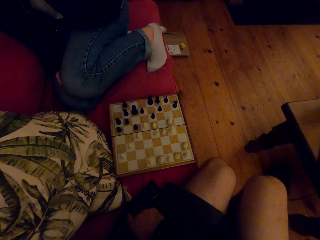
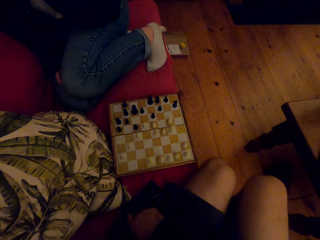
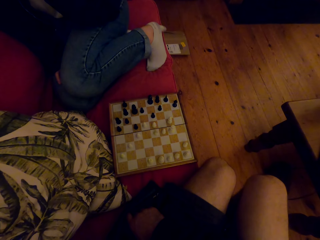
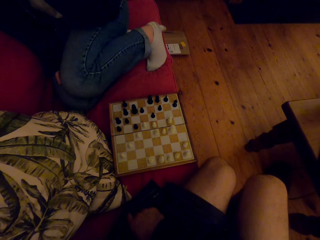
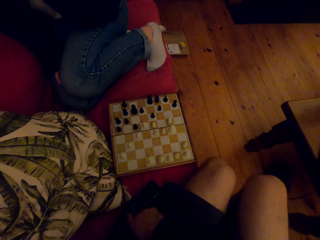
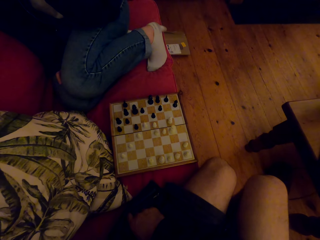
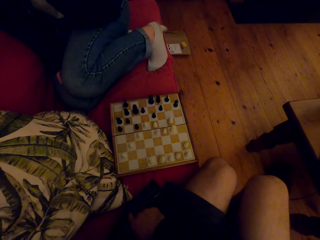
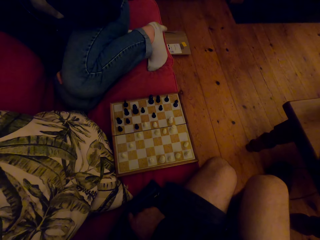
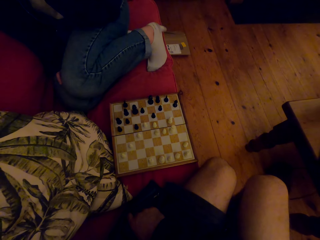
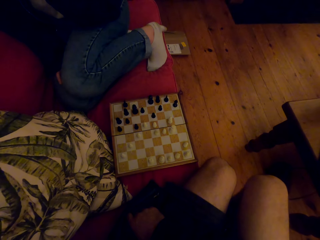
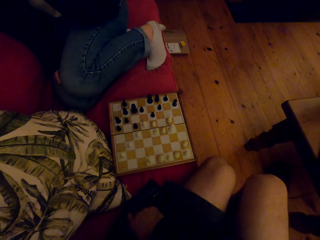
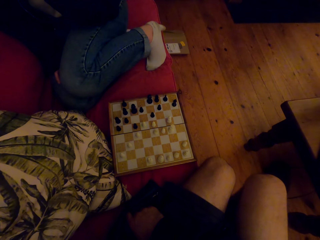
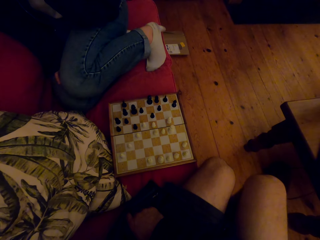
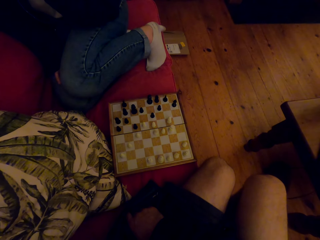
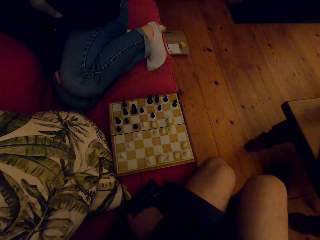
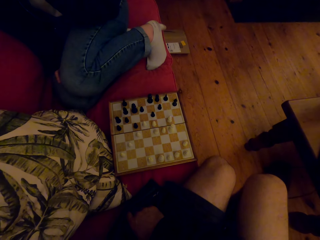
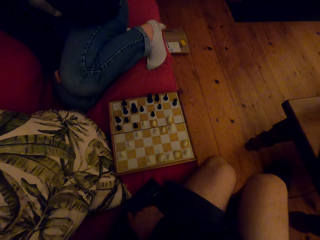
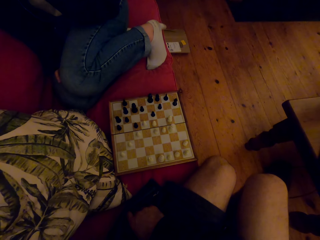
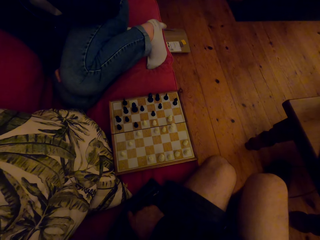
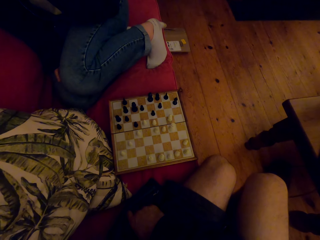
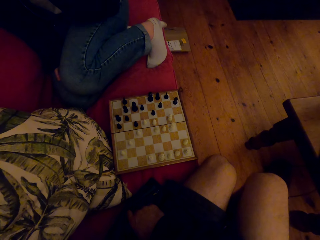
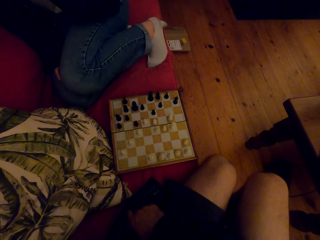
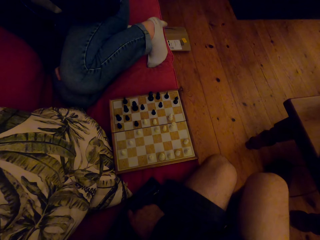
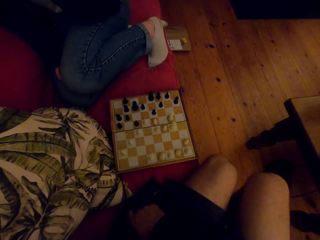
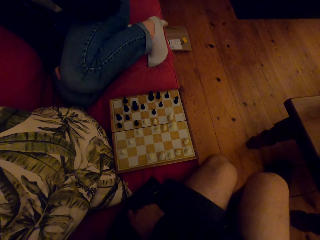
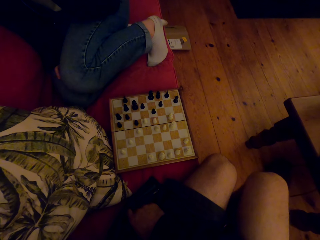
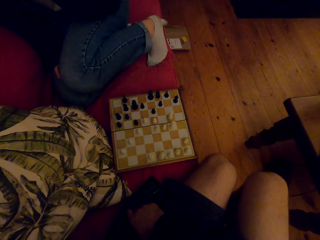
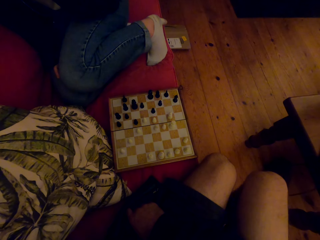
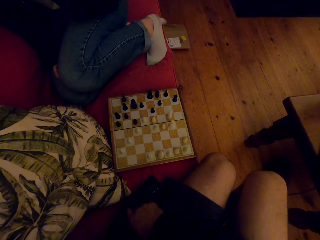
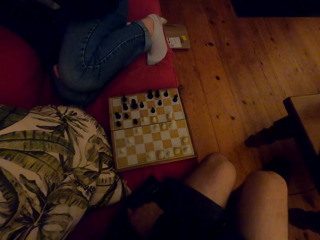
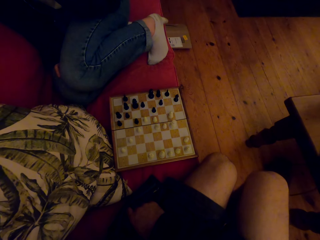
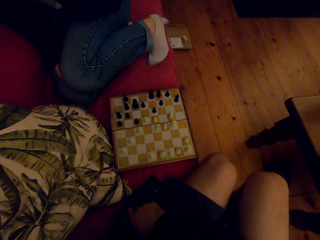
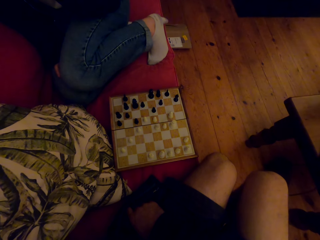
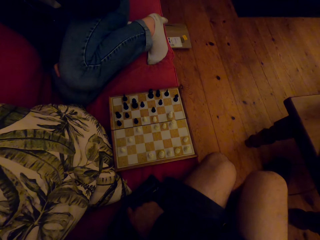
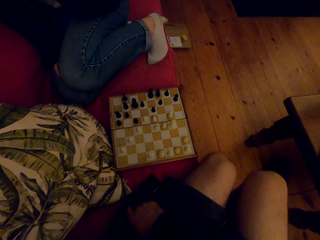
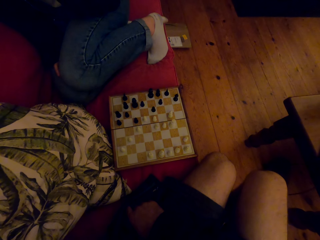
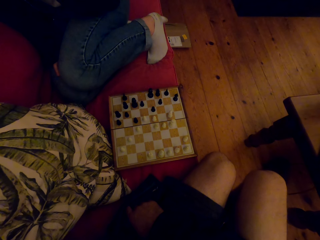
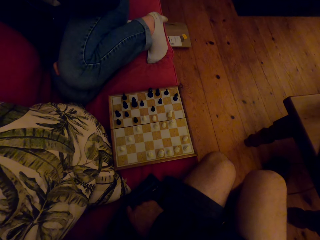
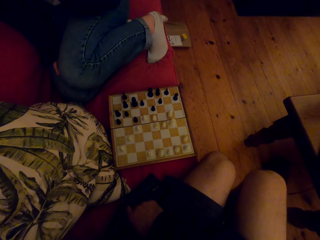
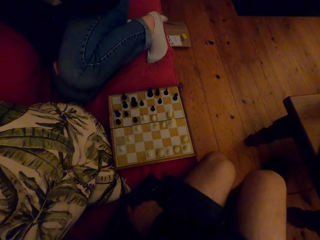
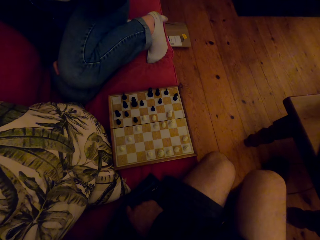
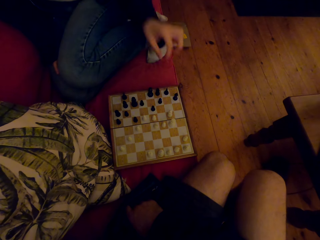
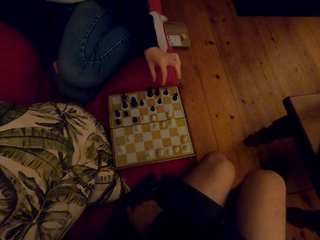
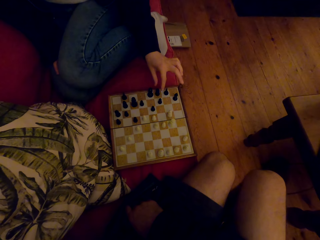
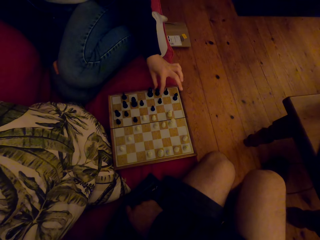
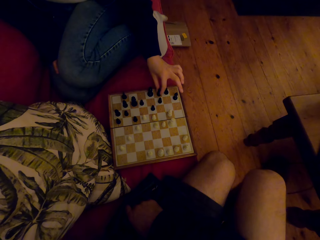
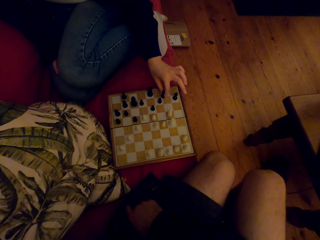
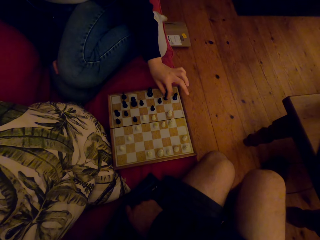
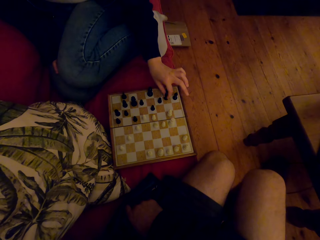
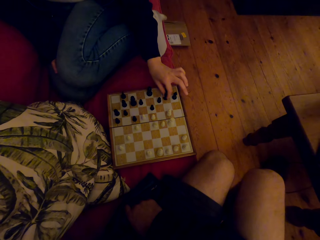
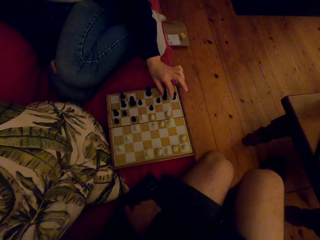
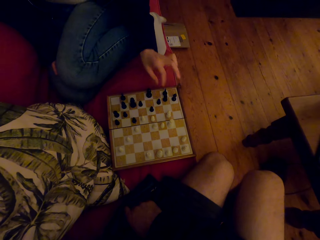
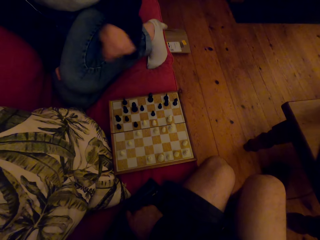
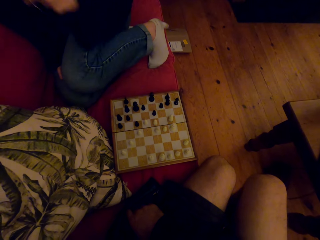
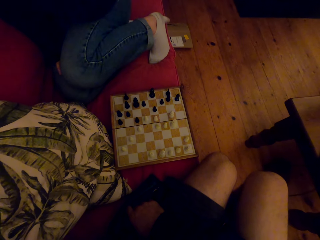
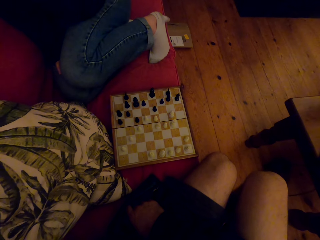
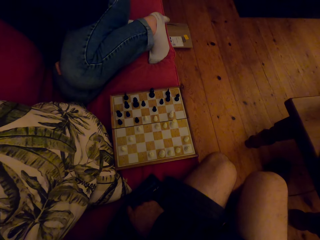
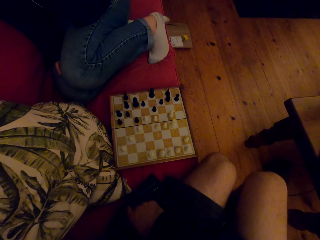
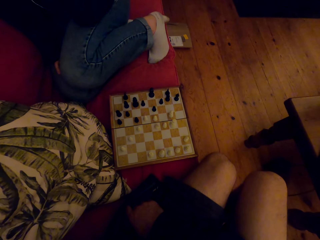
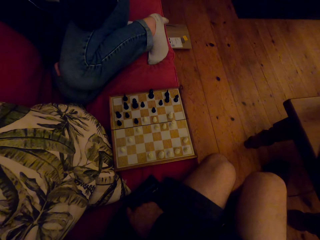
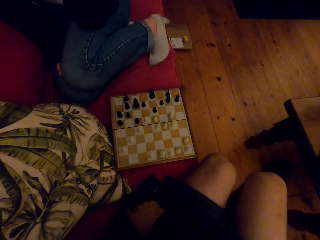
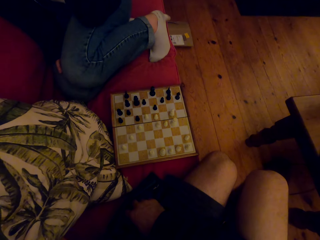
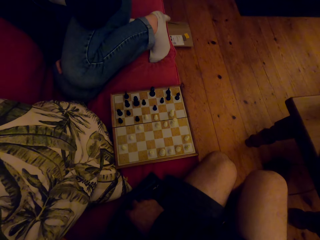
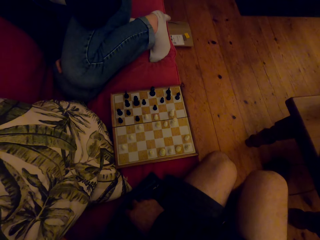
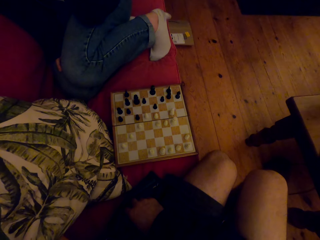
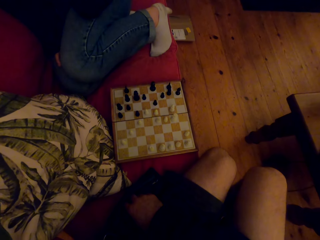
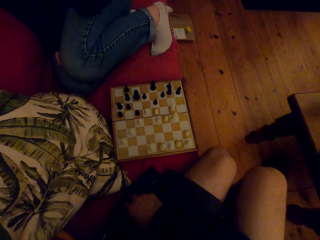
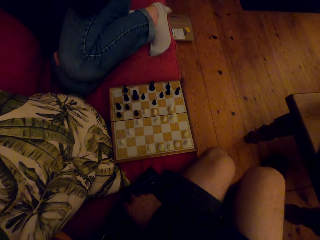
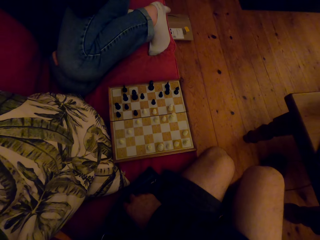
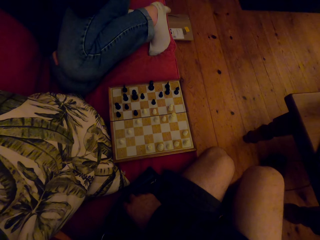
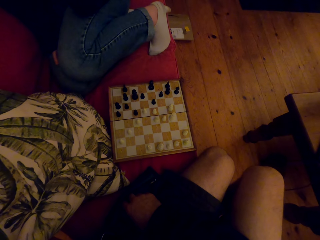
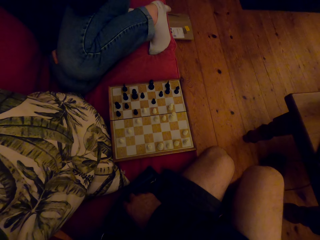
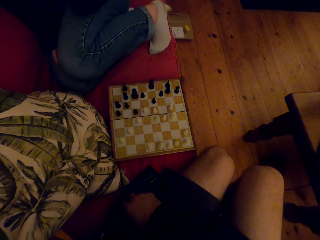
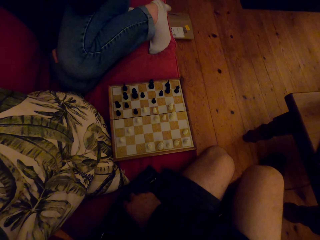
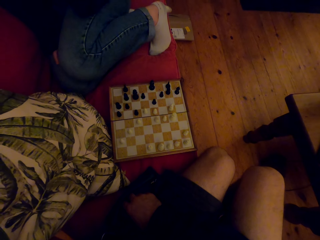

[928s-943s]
The camera wearer talks. A person plays chess with the camera wearer. The person talks to the camera wearer.

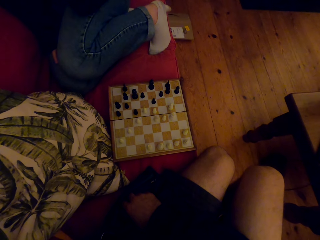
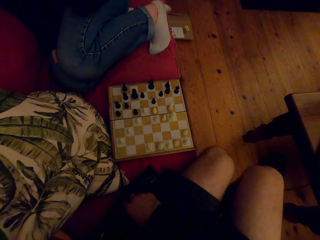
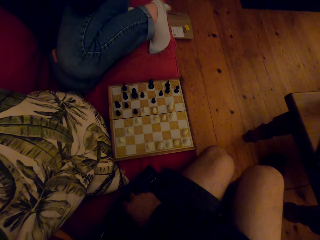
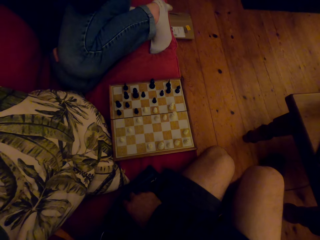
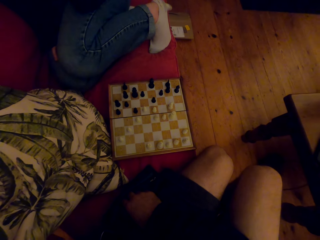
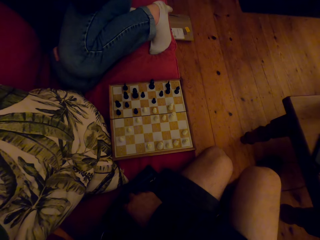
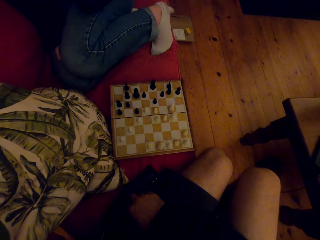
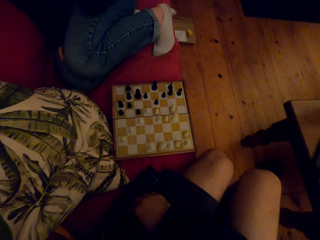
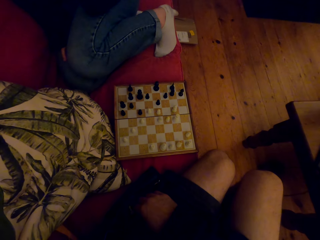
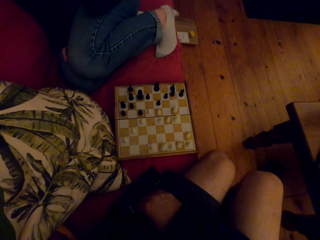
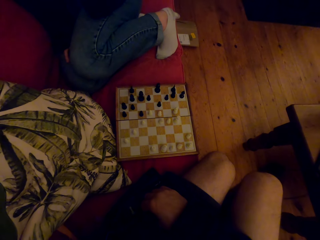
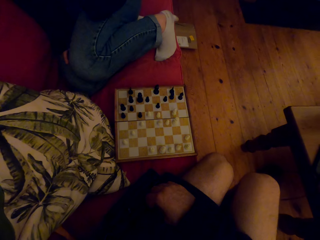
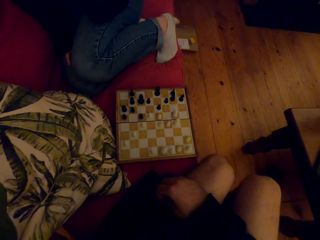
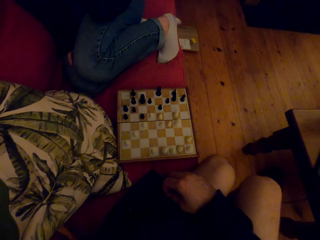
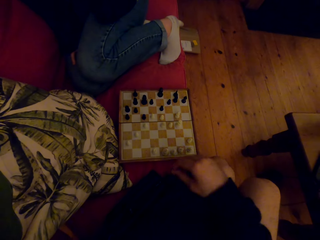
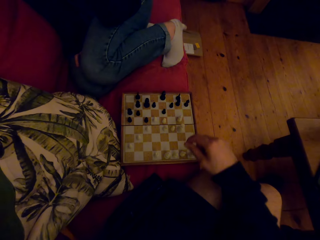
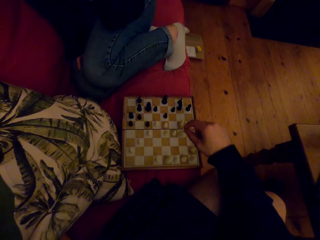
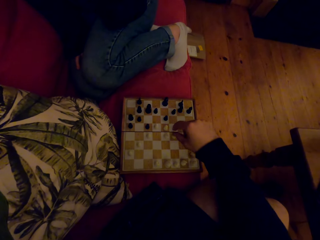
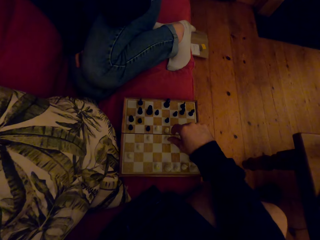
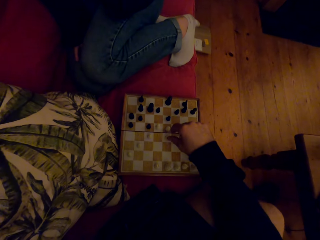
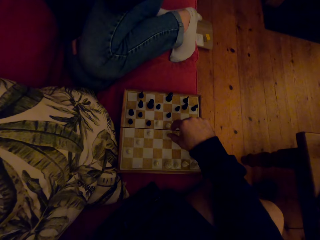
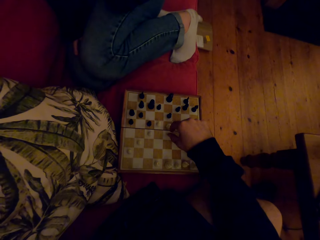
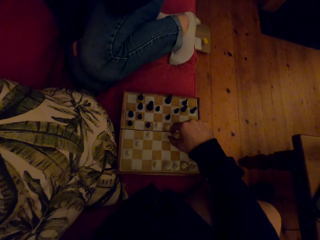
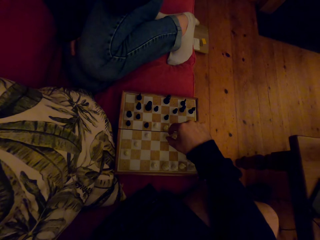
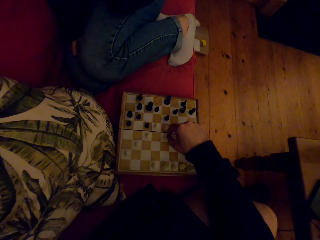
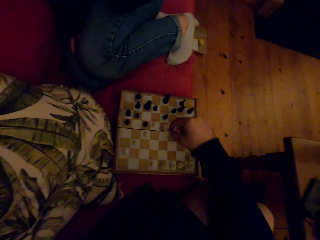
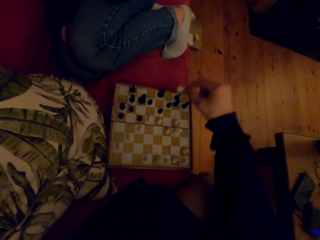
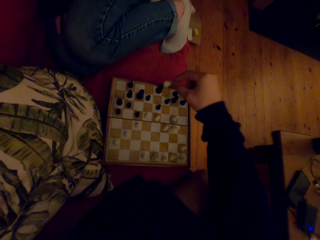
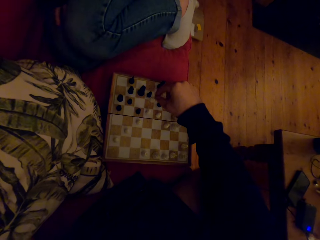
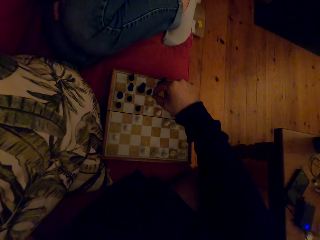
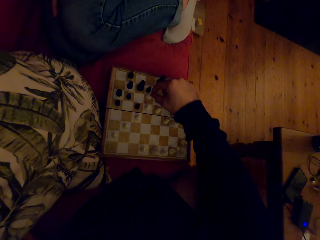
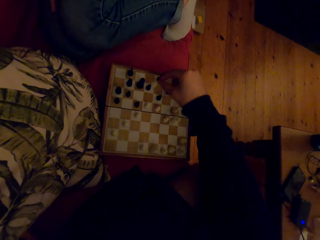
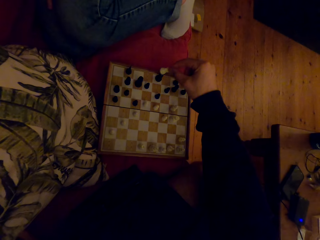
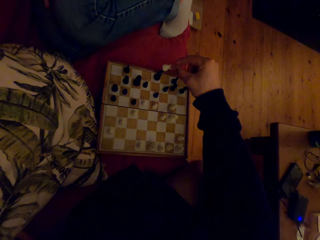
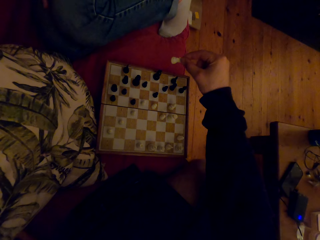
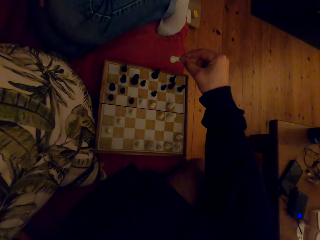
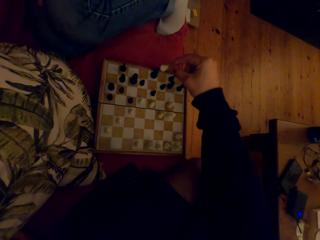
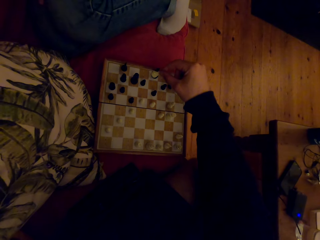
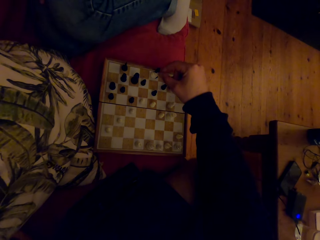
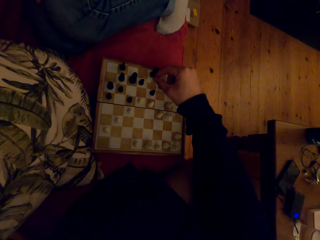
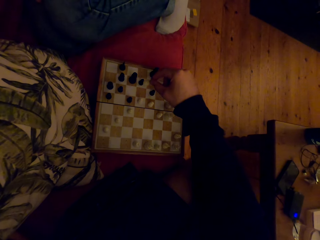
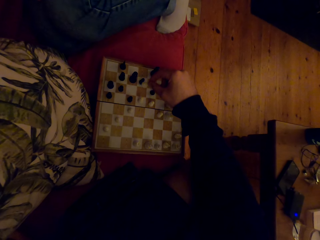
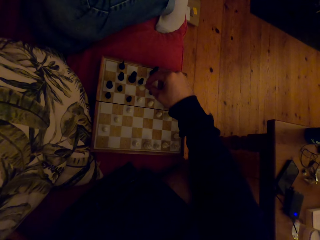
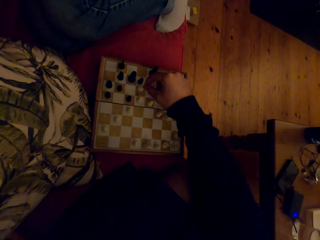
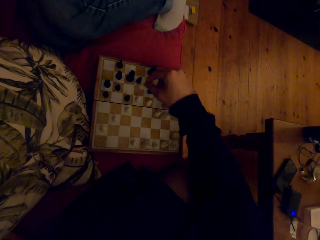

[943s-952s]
The camera wearer plays the chess game.
